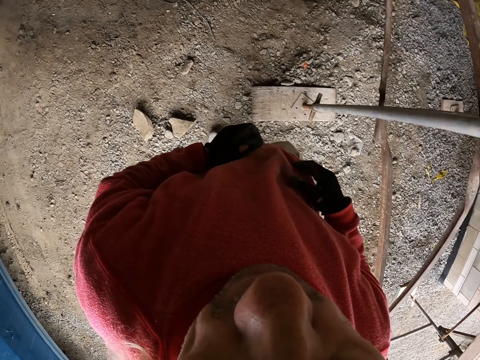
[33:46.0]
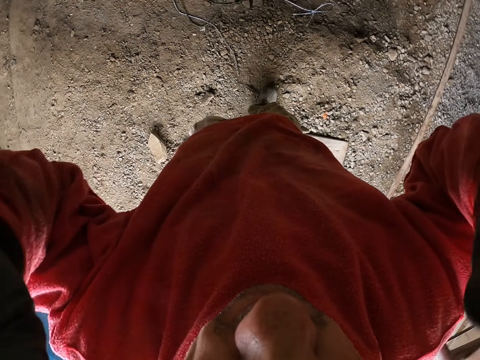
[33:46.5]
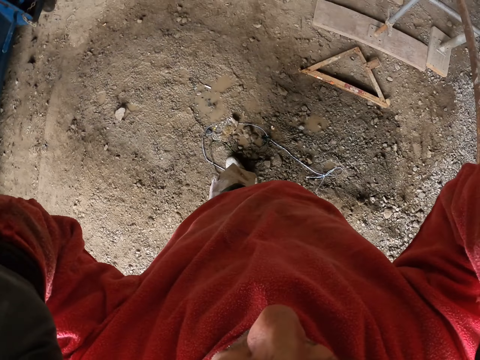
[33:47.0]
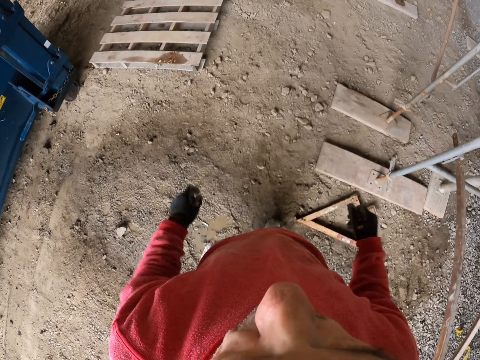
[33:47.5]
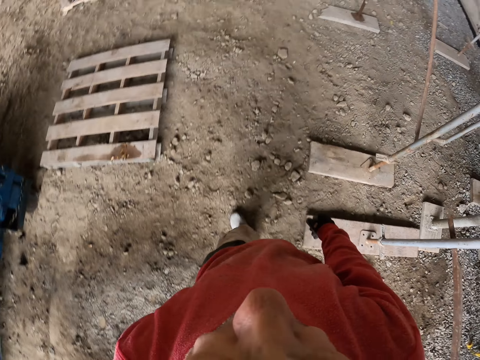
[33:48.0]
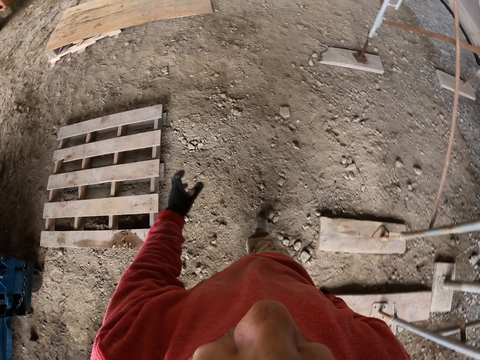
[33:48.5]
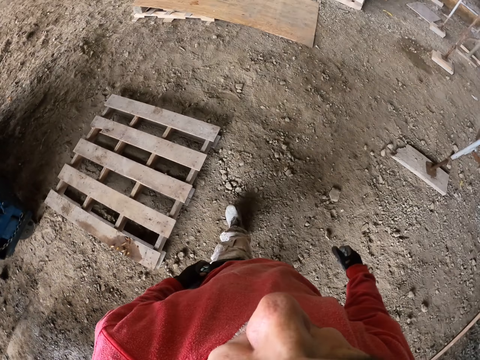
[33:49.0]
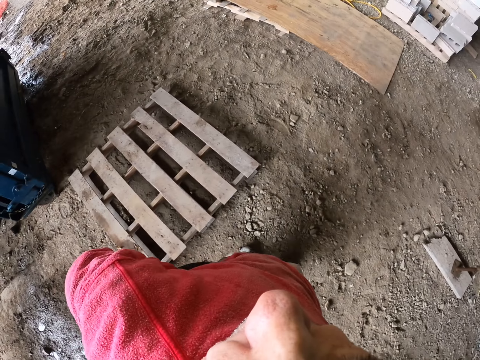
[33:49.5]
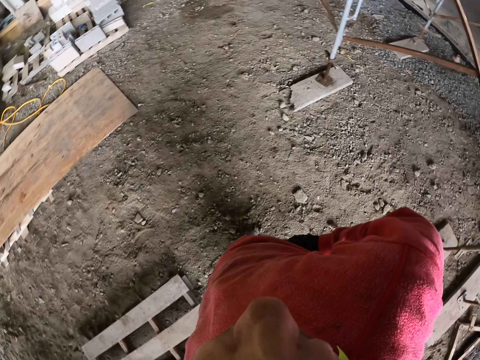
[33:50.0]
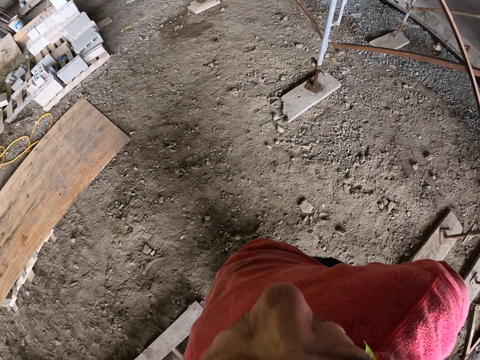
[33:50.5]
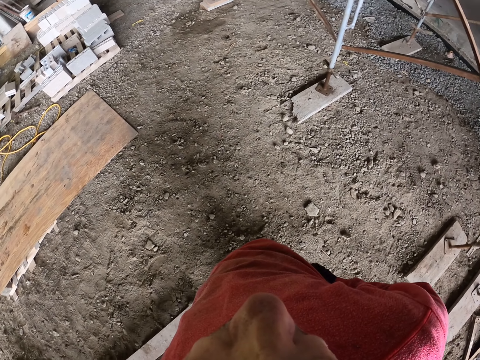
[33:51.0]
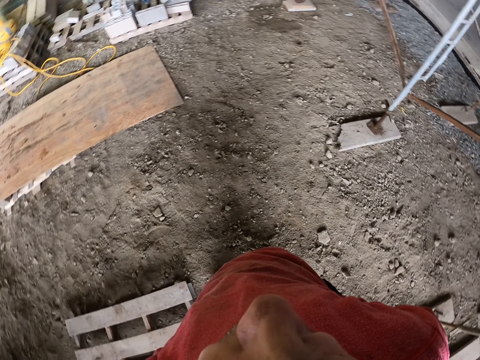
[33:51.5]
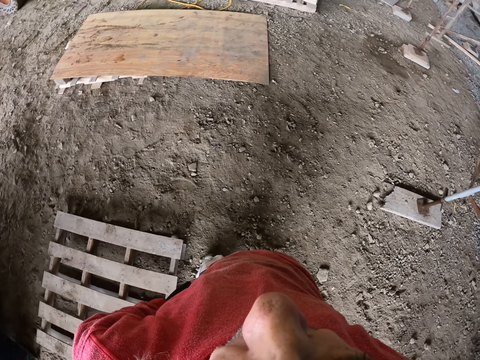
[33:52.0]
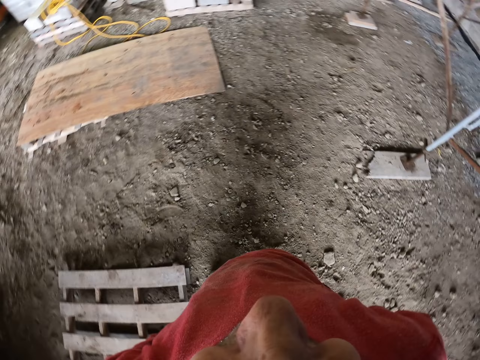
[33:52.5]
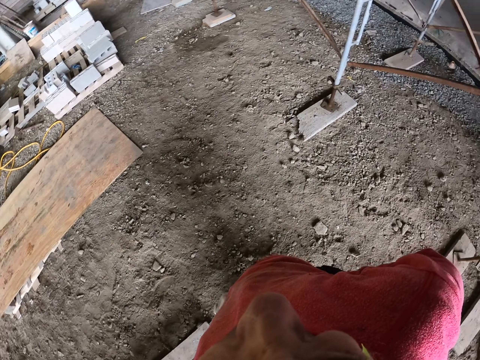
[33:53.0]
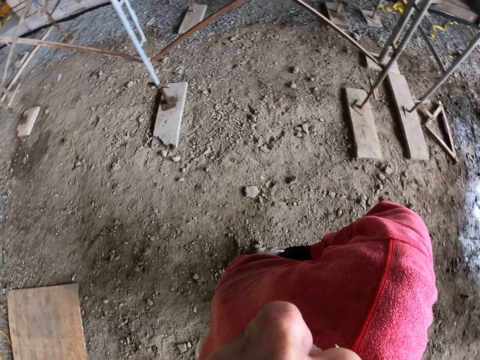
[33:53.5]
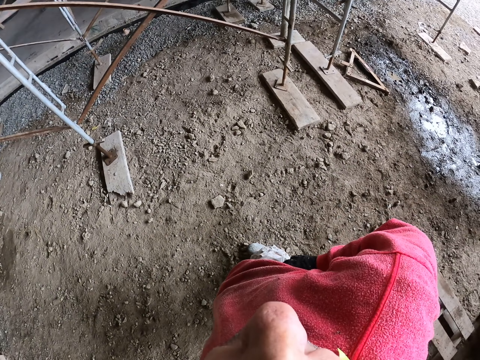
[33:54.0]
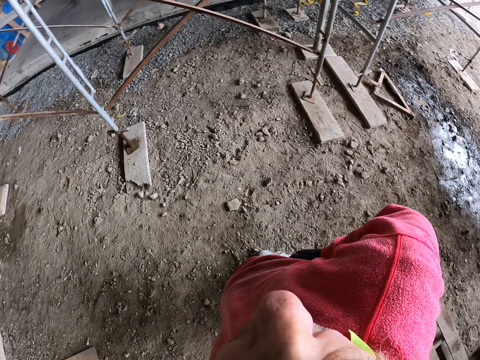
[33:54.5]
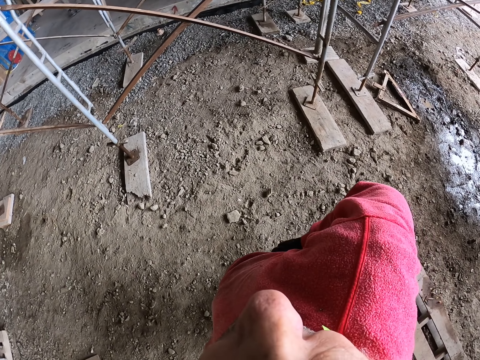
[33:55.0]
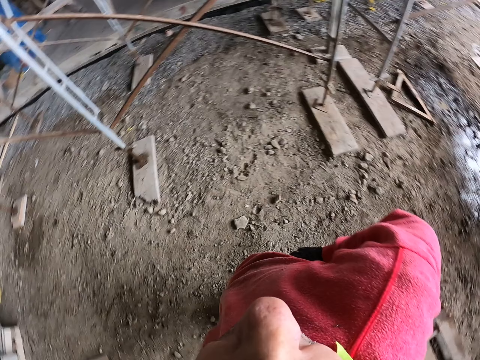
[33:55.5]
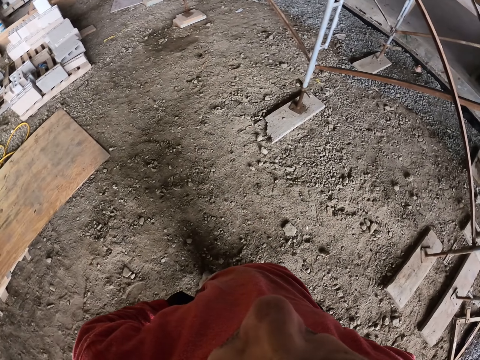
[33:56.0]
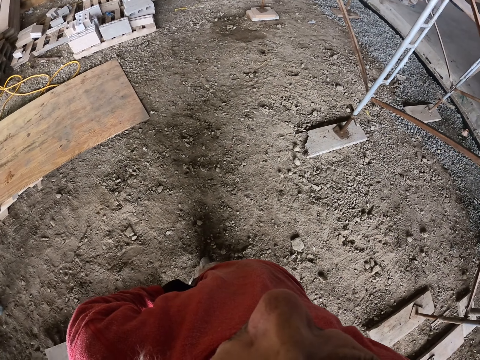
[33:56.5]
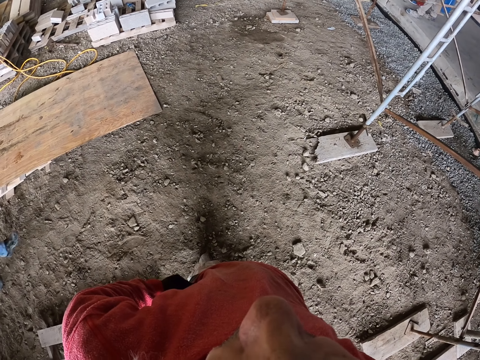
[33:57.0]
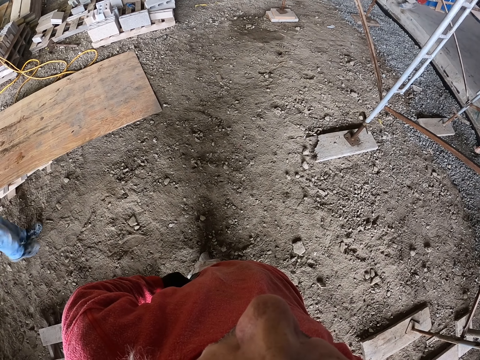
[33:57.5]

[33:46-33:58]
The camera wearer walks at the construction site. They raise a hand up.

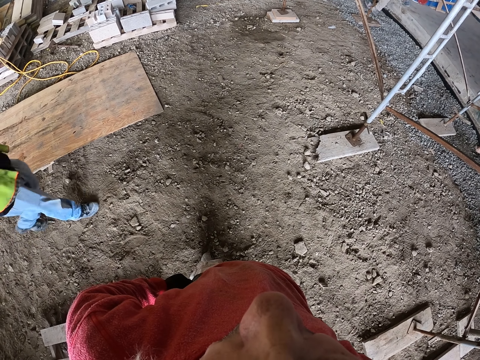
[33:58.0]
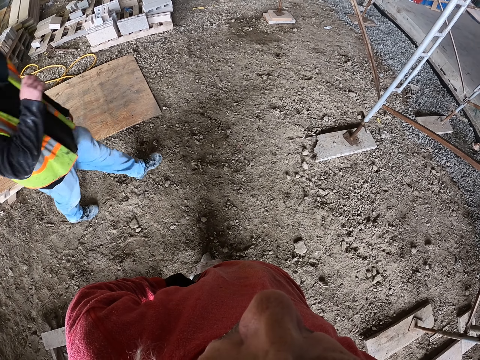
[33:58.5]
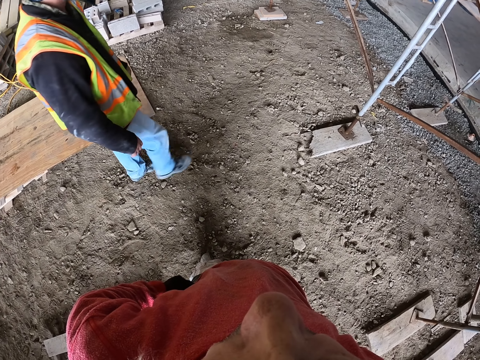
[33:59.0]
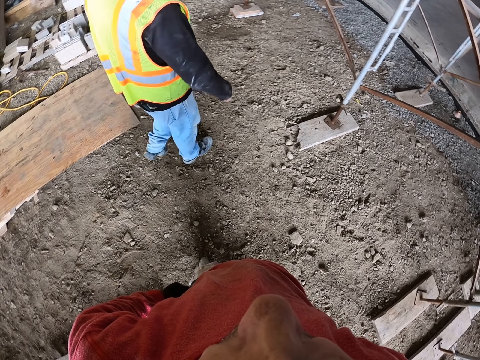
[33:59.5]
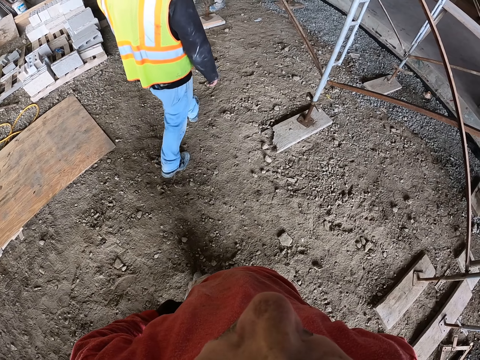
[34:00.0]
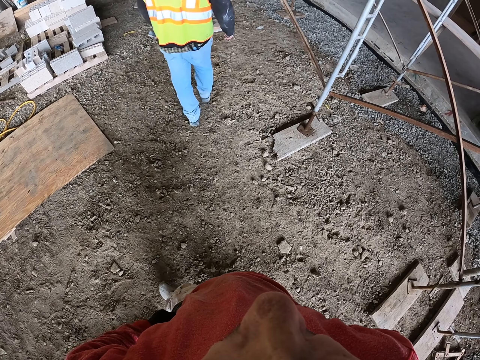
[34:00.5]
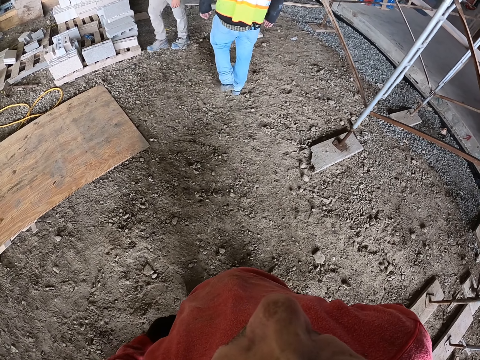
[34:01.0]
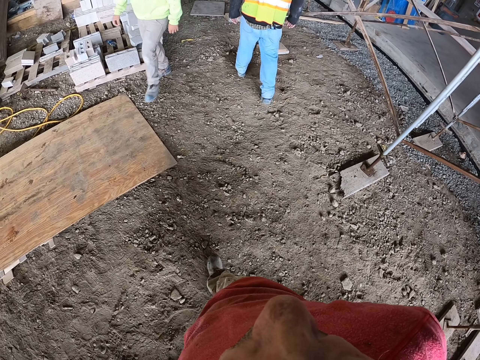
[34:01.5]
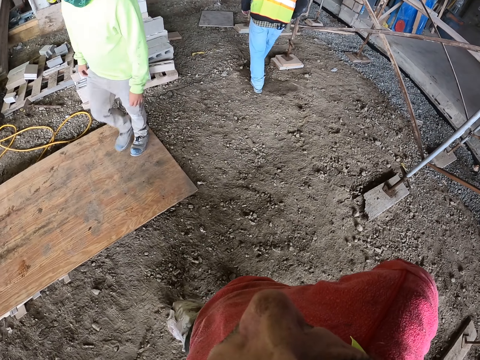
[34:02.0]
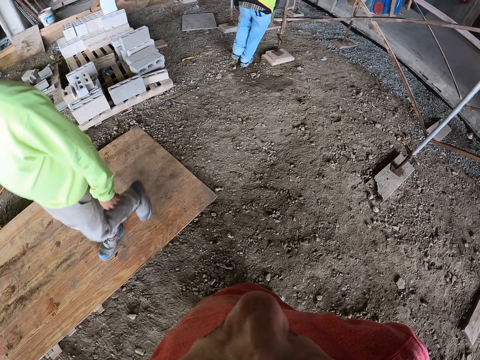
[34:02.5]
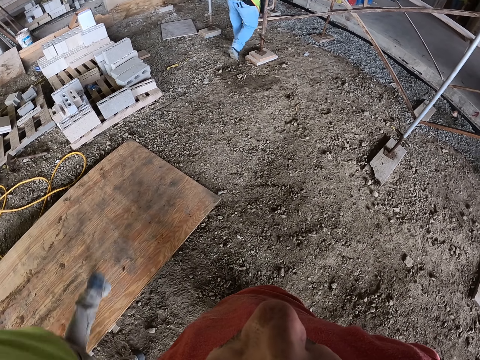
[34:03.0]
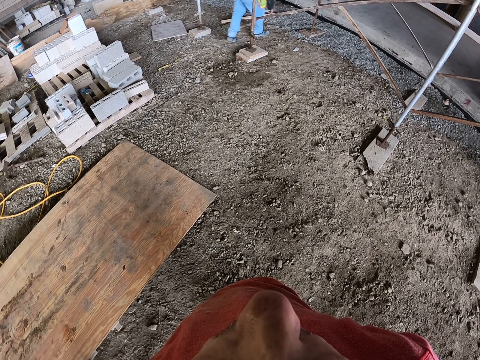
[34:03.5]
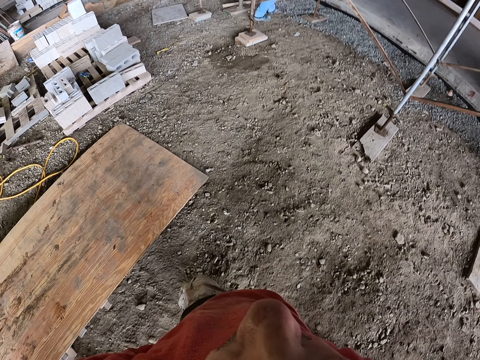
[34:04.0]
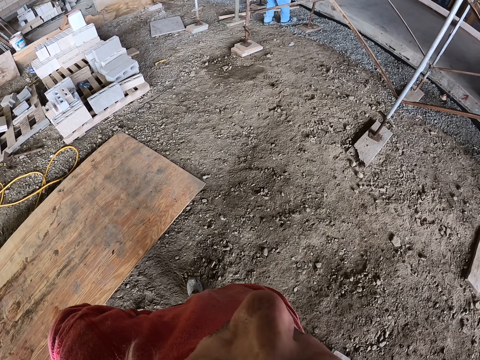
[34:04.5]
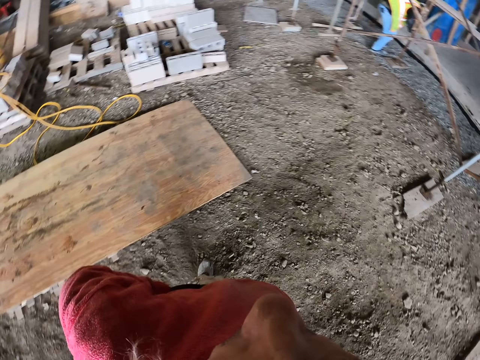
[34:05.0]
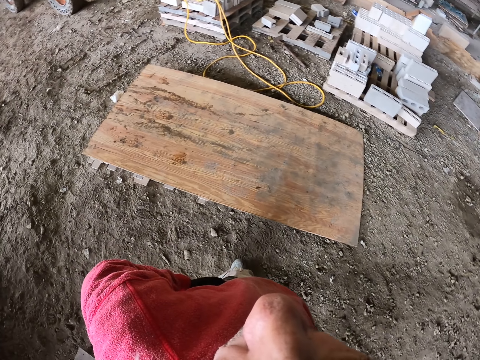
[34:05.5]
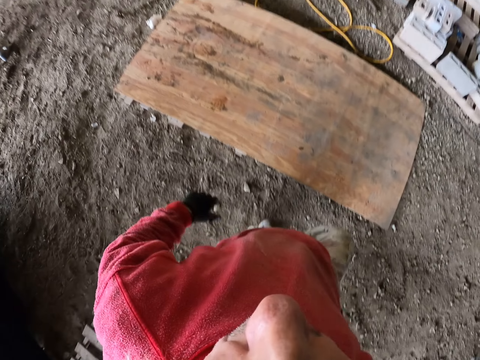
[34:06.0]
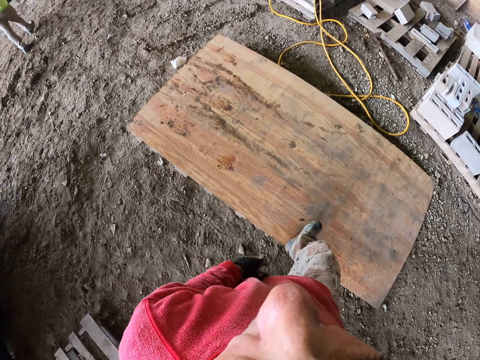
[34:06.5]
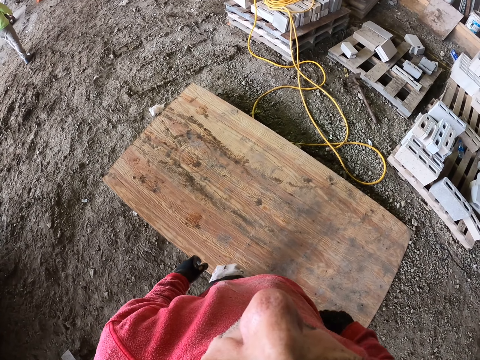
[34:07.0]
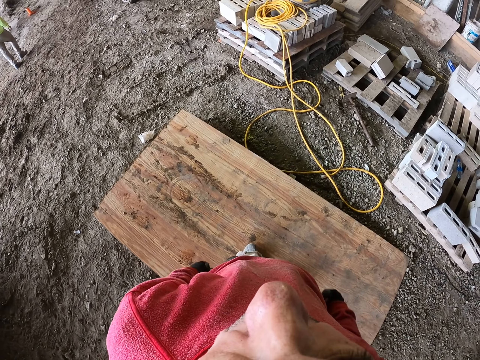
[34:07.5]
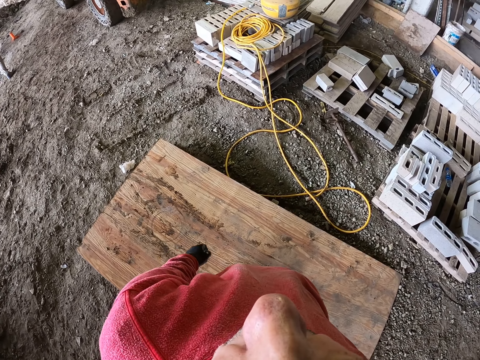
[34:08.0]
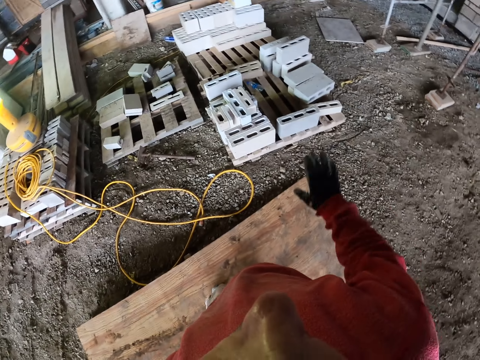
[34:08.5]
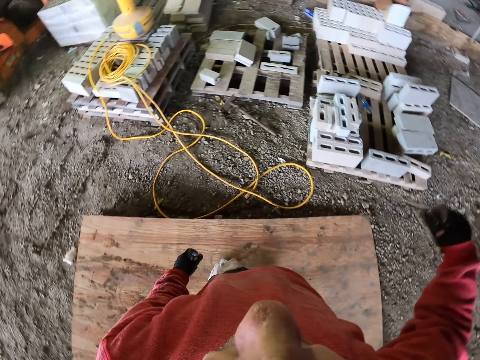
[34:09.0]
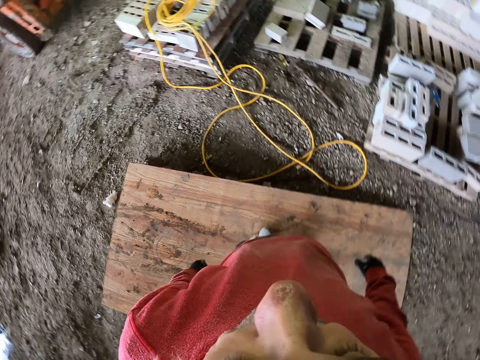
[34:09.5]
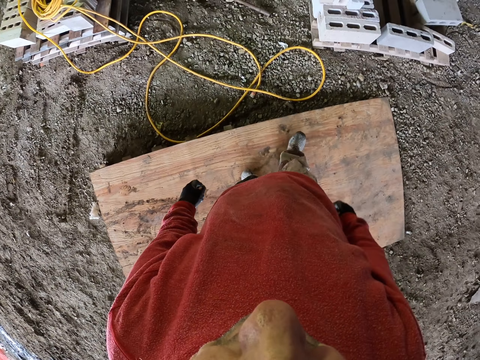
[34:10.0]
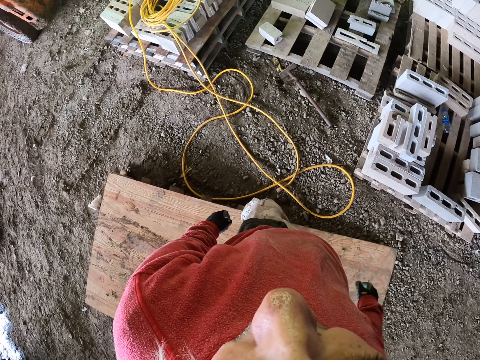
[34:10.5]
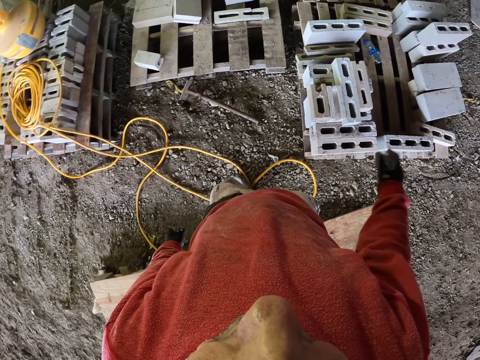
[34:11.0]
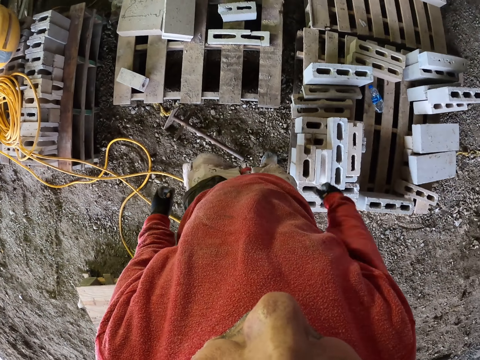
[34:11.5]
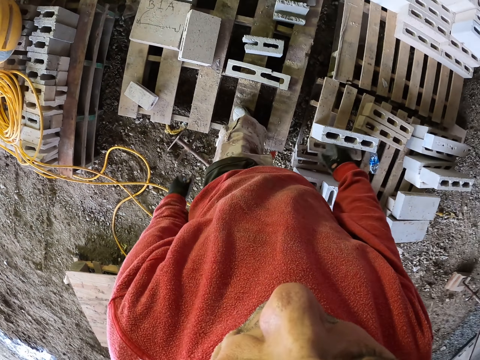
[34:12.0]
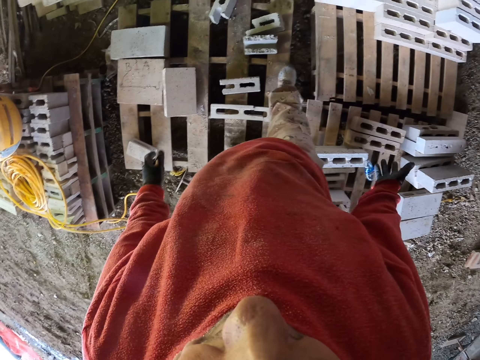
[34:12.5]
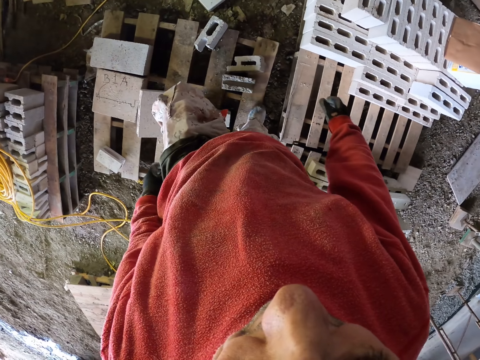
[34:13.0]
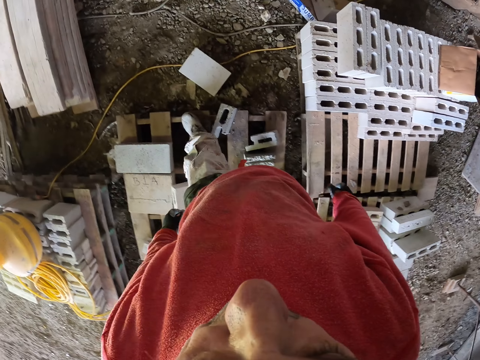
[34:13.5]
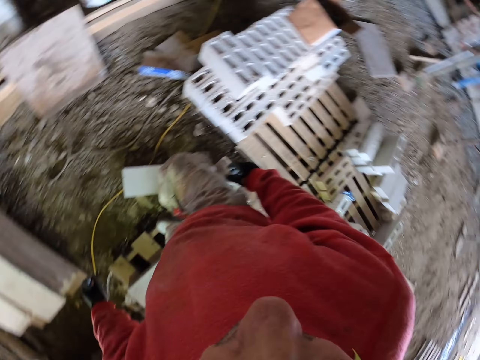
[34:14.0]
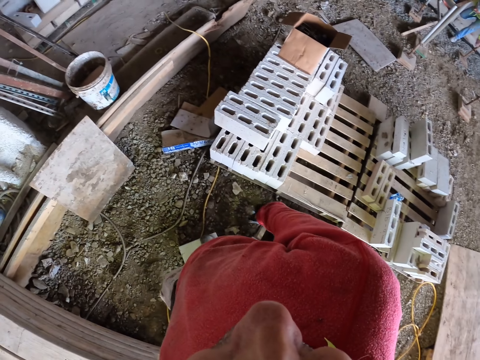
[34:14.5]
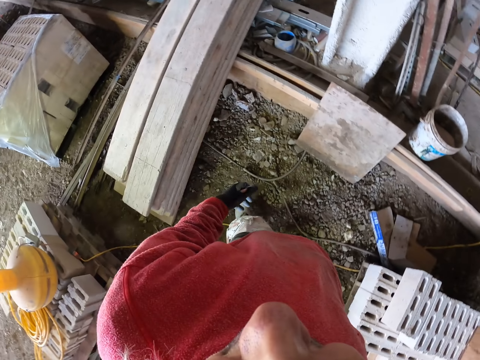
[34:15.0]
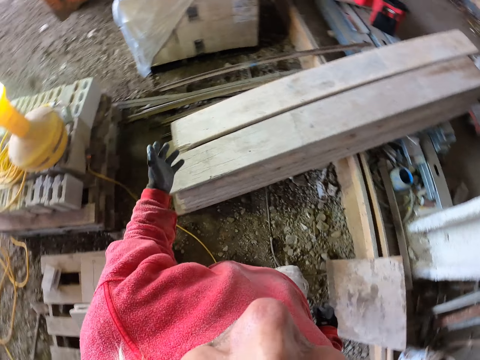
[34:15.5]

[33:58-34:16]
A person walks. Another person walks. The camera wearer walks. They raise a hand up. They walk.
